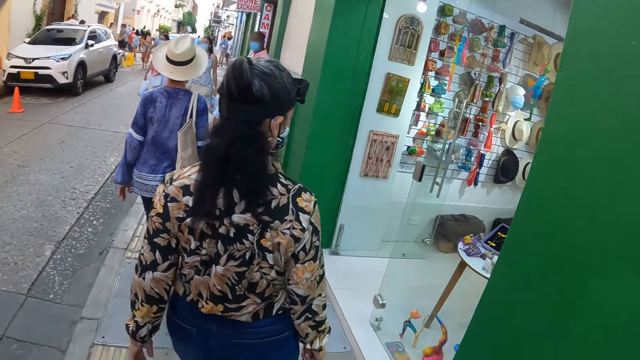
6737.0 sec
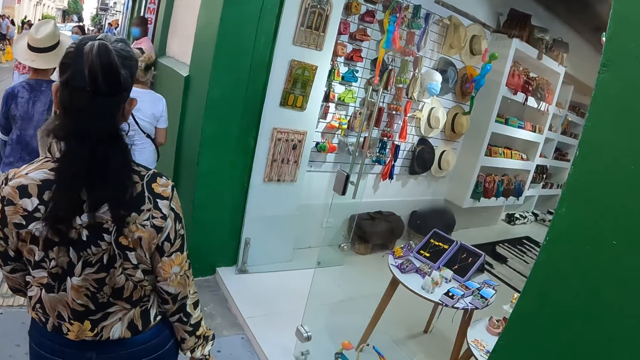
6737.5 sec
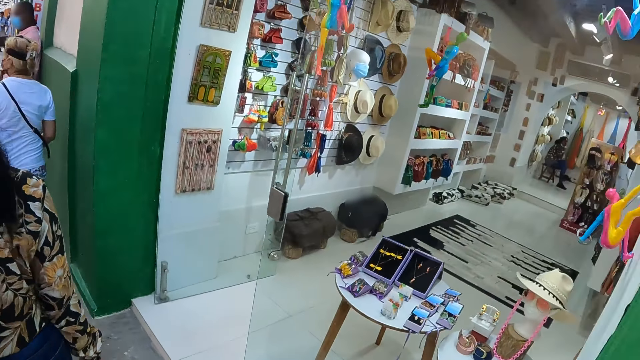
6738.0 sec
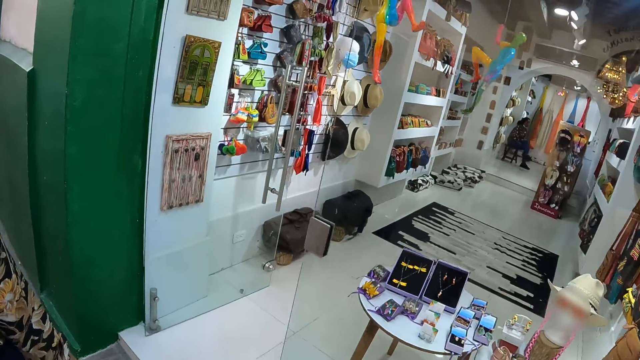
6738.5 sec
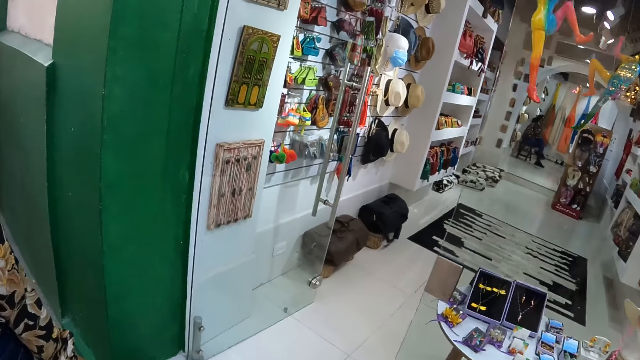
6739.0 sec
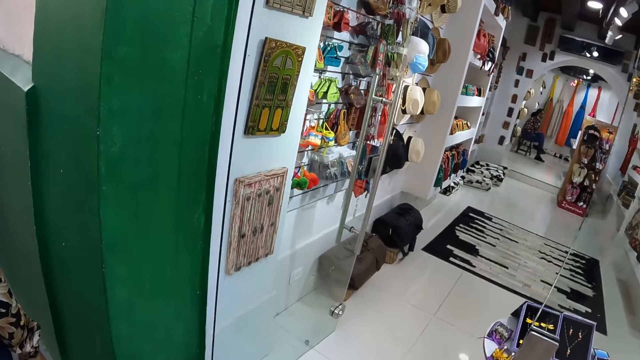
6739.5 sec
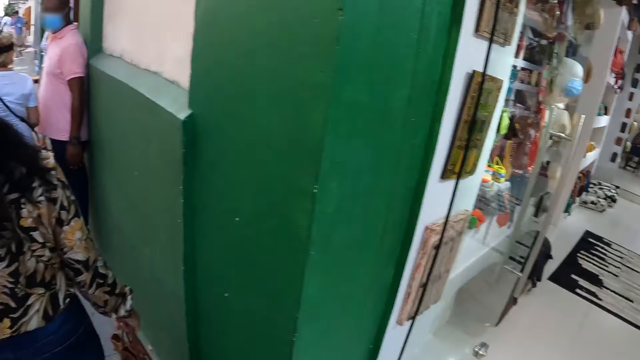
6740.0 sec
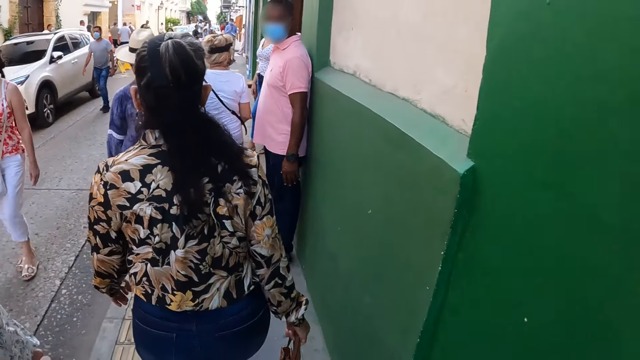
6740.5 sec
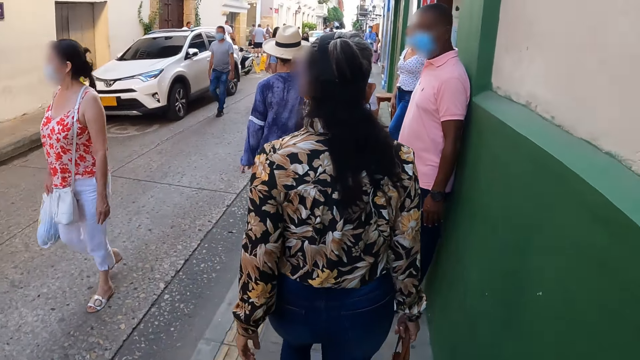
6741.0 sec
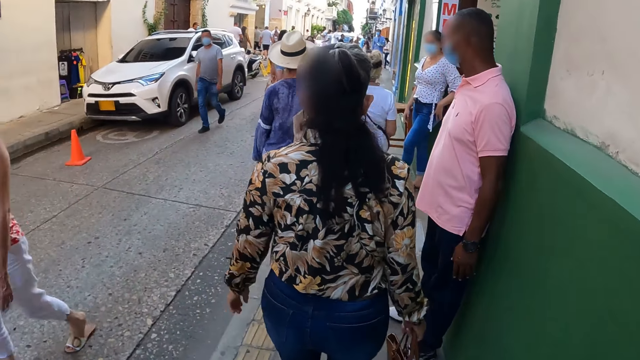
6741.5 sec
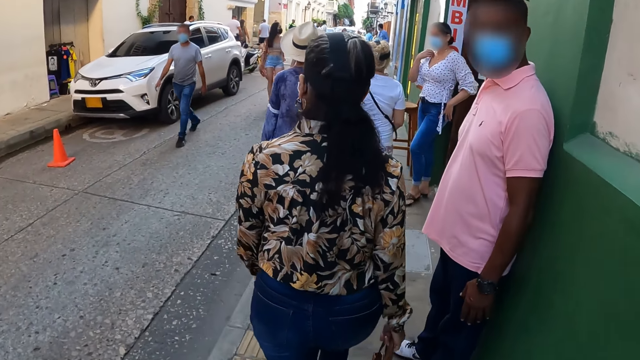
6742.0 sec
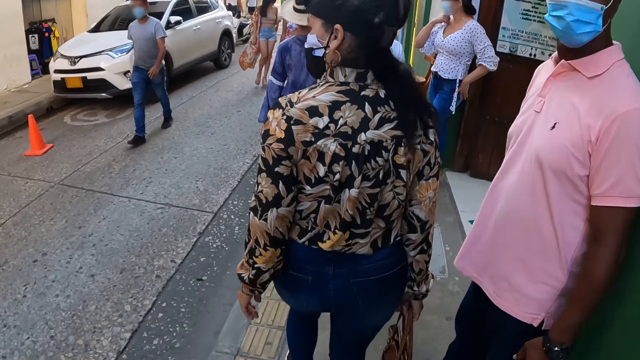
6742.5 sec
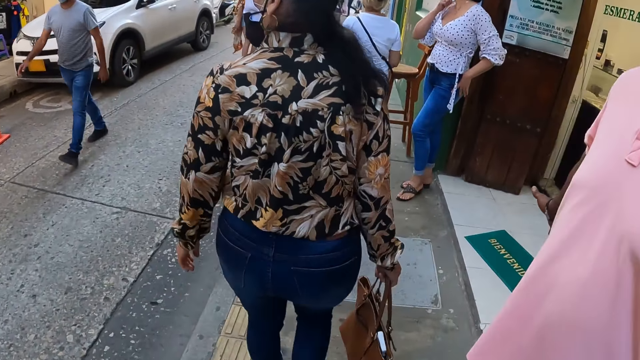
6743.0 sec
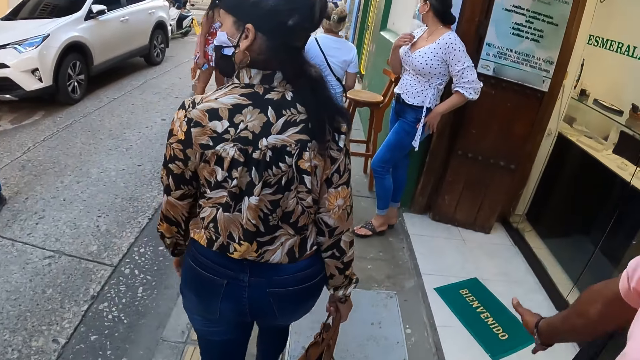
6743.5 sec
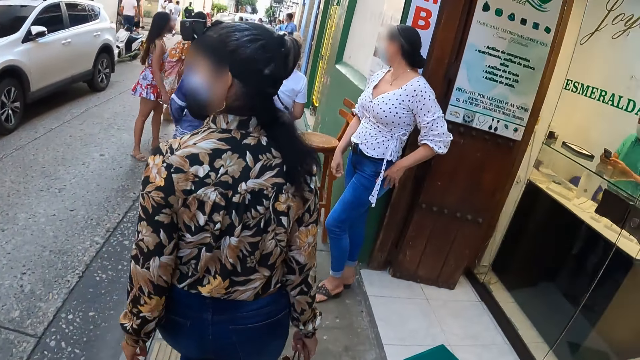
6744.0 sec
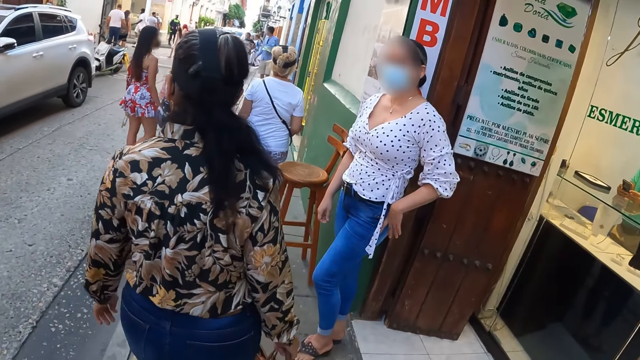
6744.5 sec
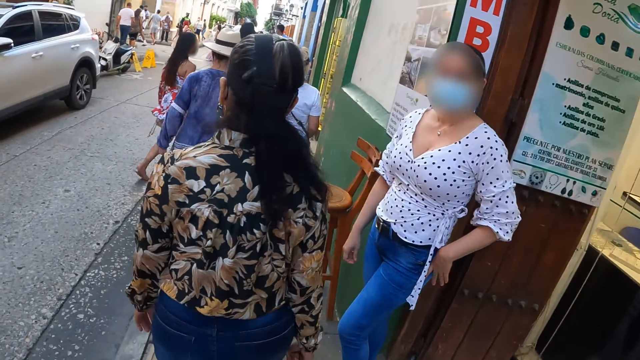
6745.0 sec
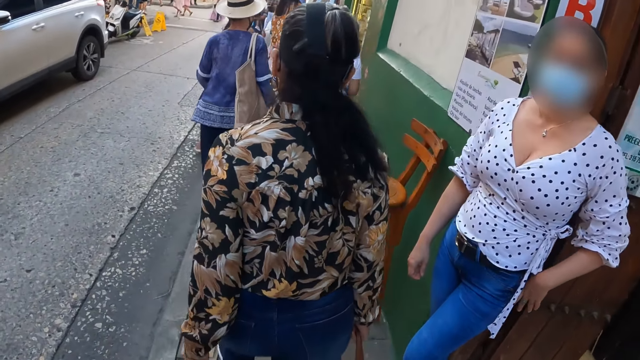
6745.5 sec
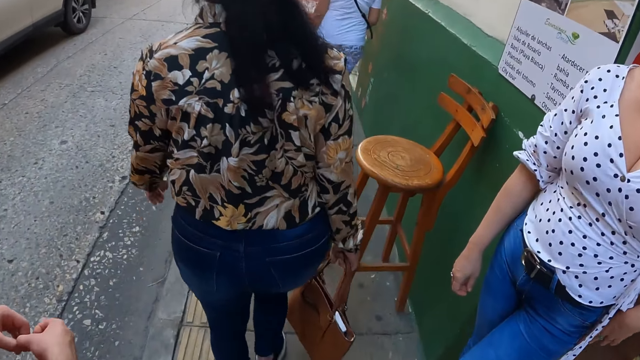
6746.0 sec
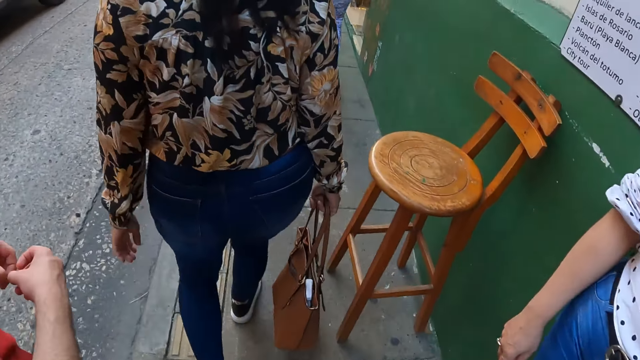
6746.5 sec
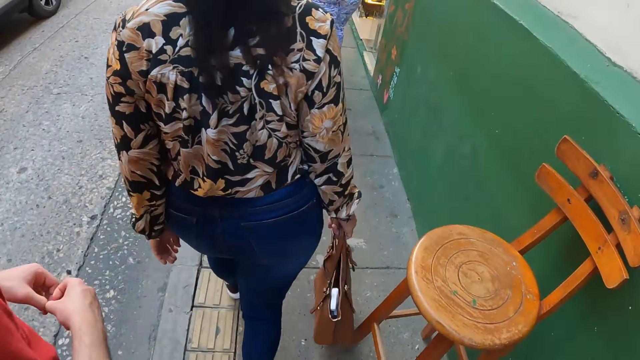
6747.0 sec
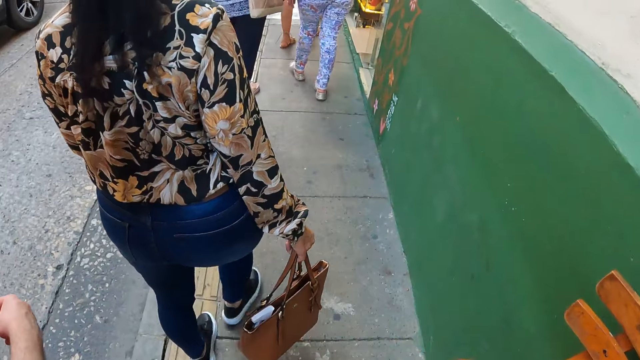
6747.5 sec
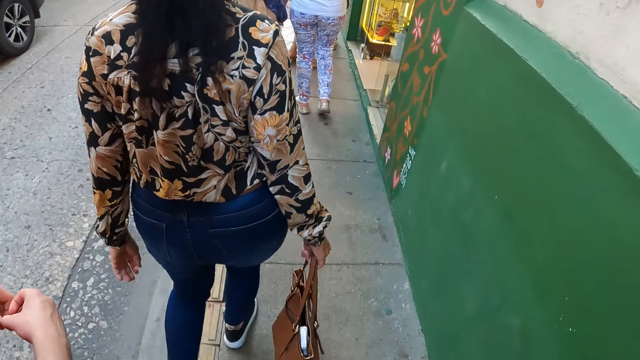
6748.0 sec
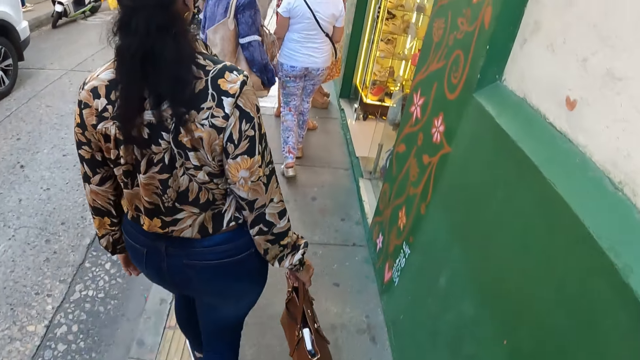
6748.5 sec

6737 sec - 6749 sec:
The camera wearer looks around at a jewelry shop. They walk along the road.

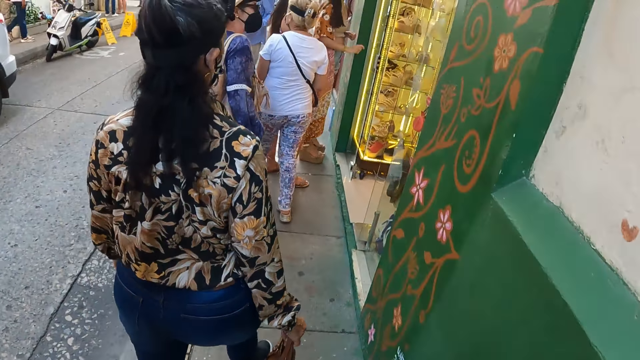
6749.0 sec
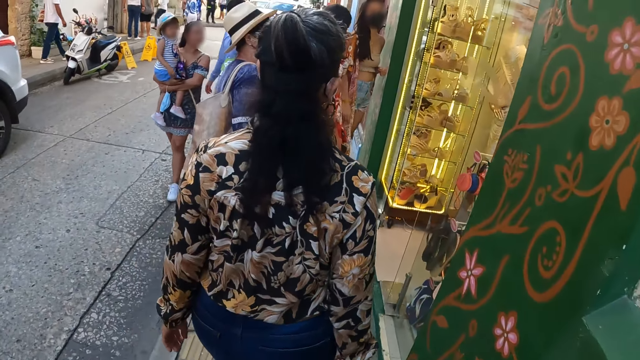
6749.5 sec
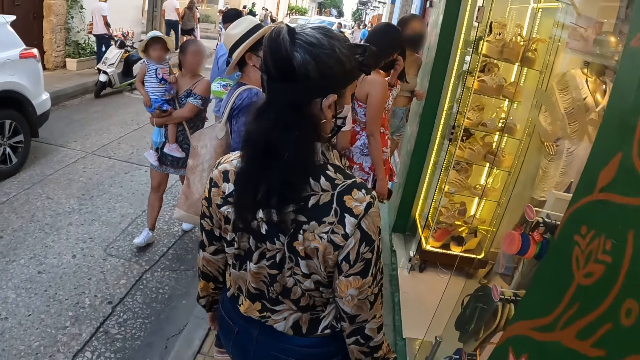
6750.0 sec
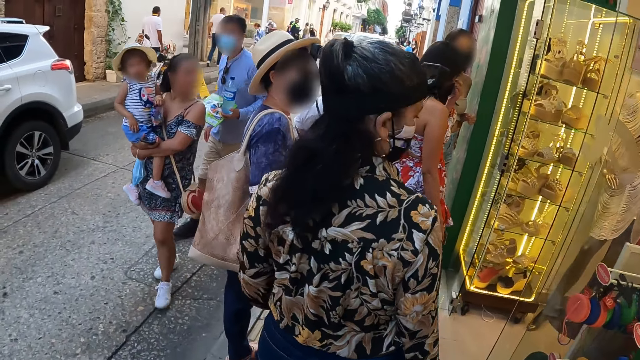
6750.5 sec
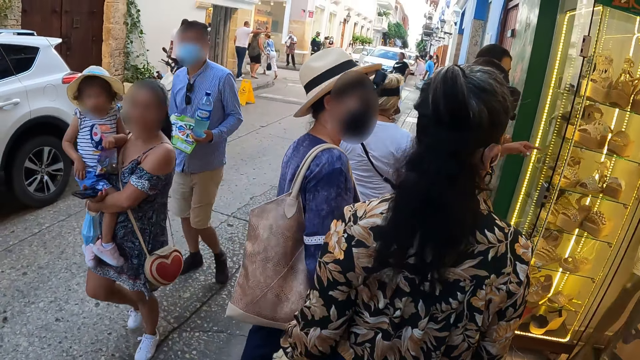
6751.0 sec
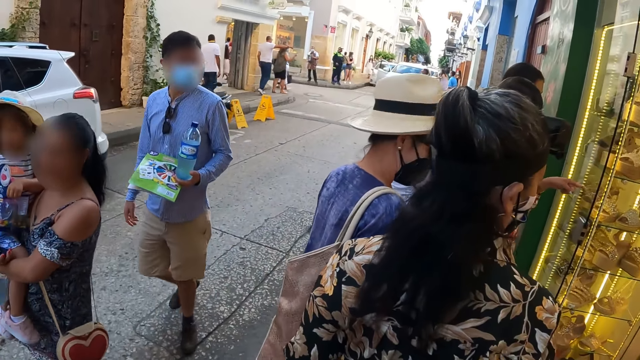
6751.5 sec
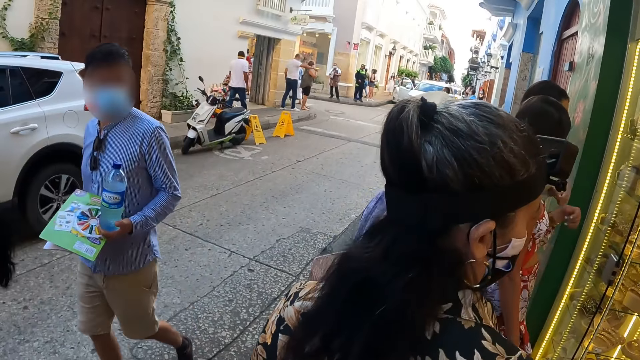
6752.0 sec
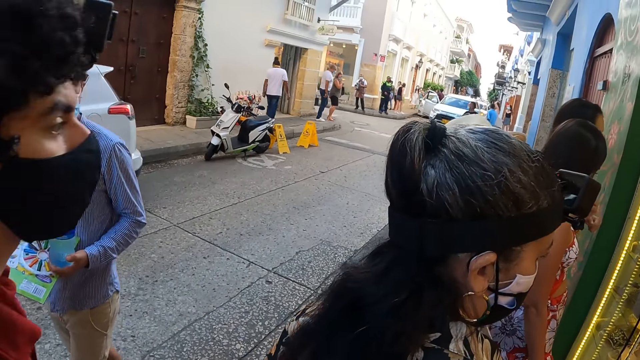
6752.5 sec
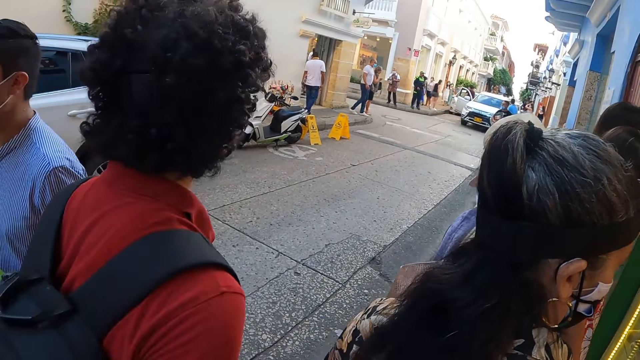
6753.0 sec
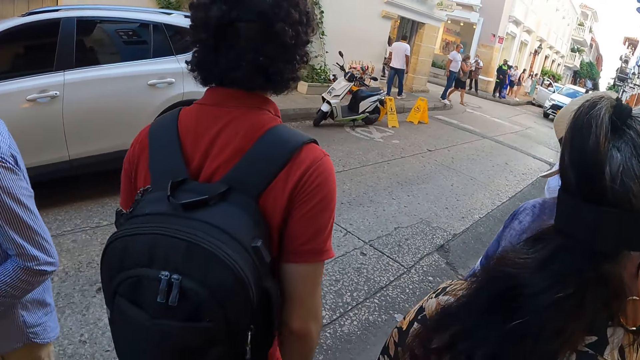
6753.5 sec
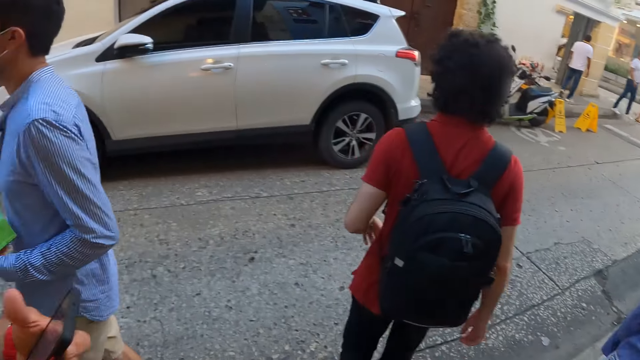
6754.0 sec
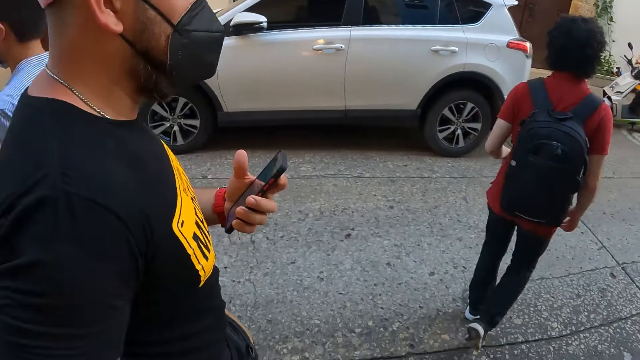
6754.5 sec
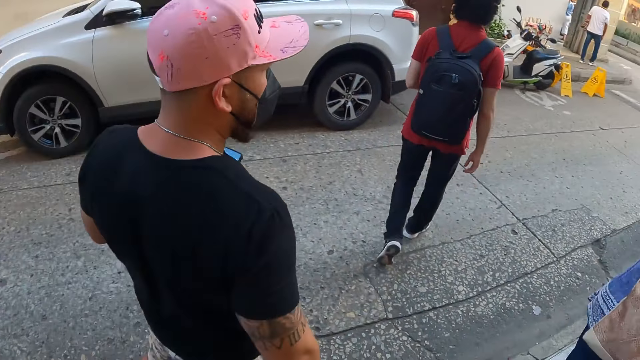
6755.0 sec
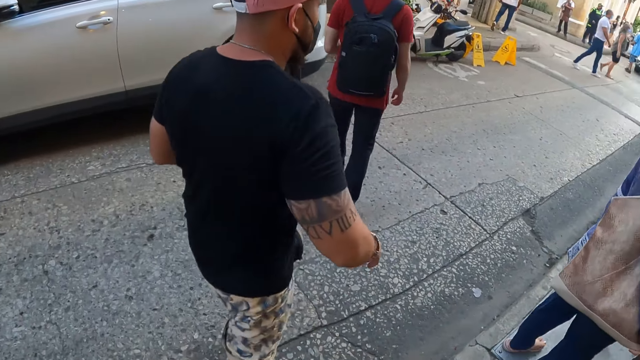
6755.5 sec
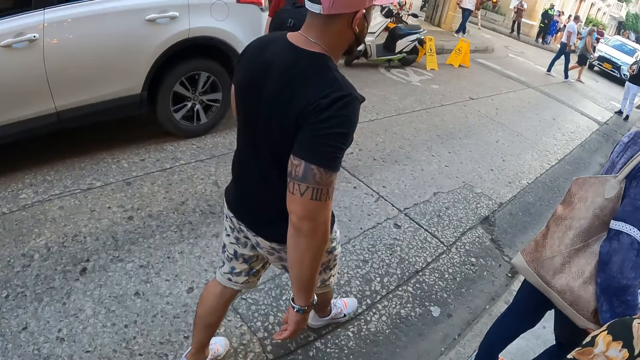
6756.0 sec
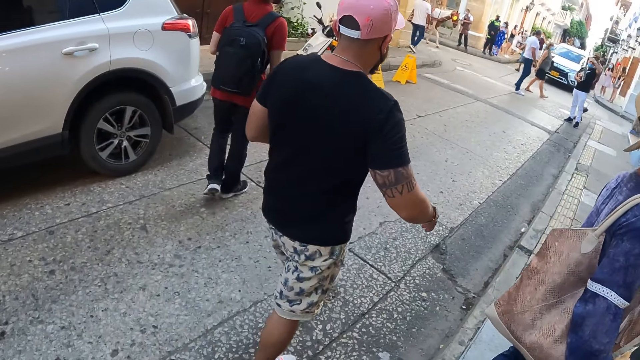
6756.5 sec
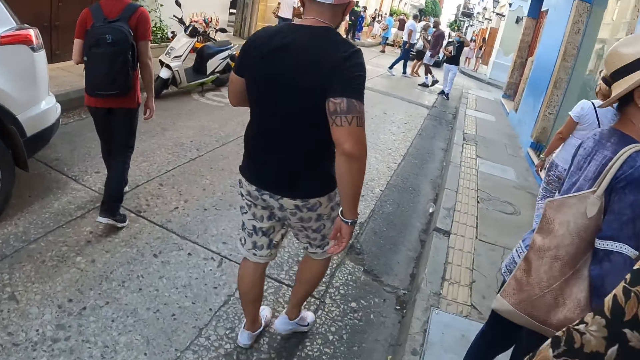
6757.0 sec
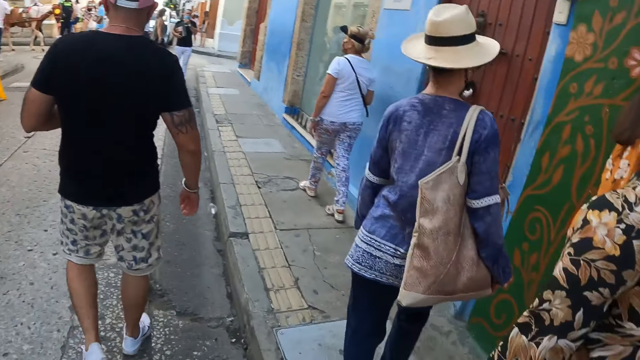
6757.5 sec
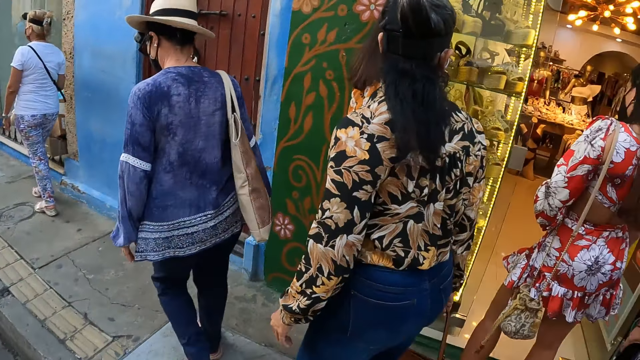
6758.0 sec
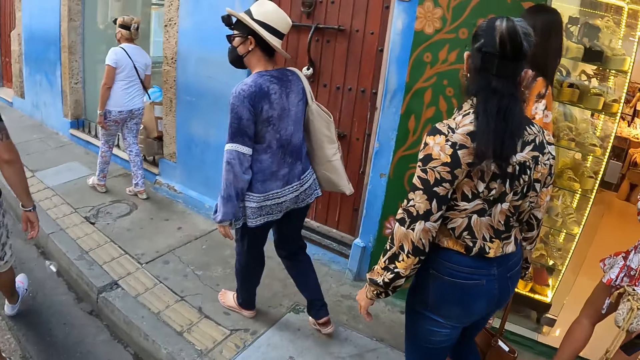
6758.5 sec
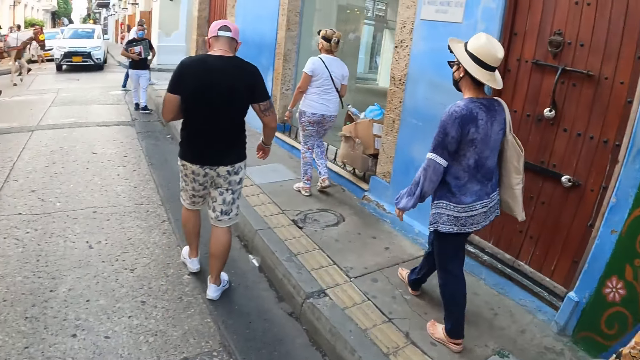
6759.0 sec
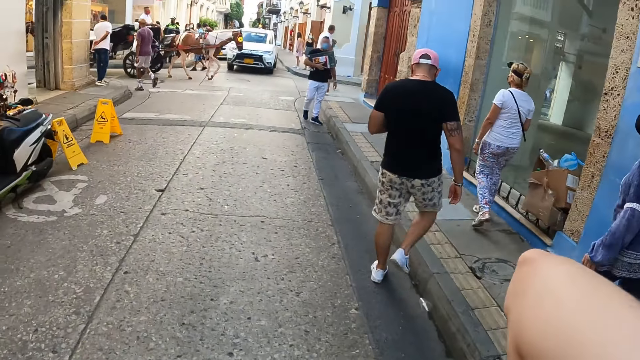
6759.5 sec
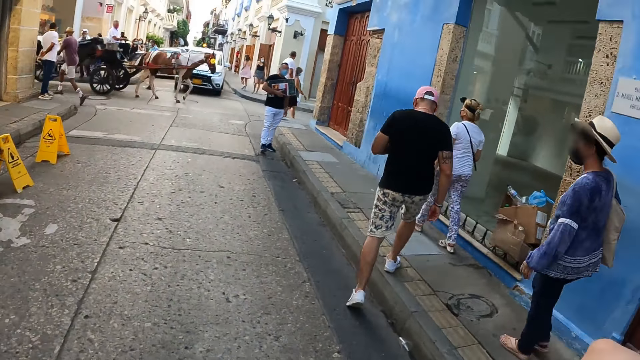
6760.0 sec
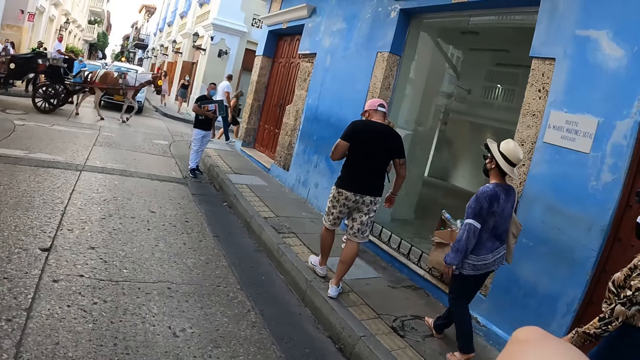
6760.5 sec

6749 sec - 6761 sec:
A person looks at a jewelry shop. Another person looks at the jewelry shop. A third person looks at the jewelry shop. The camera wearer walks along the road.
